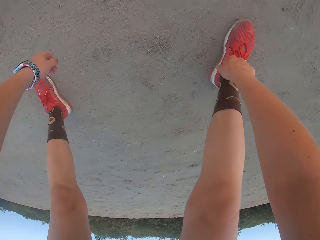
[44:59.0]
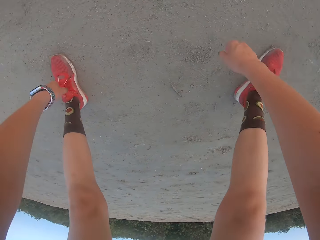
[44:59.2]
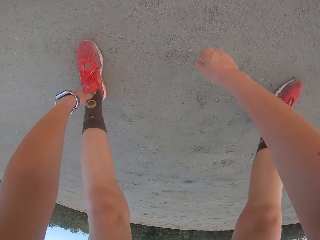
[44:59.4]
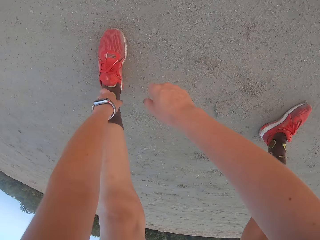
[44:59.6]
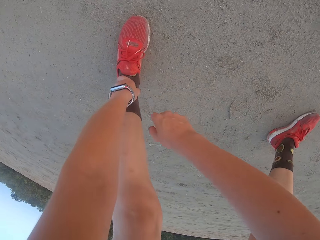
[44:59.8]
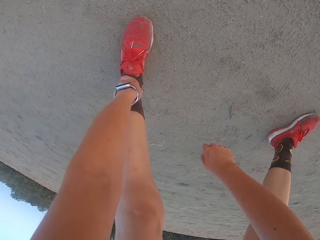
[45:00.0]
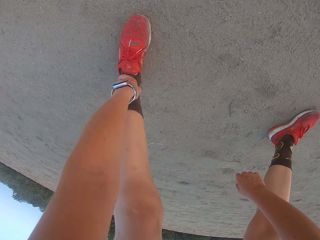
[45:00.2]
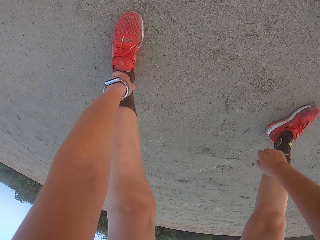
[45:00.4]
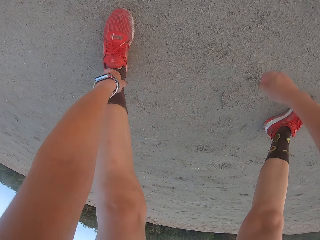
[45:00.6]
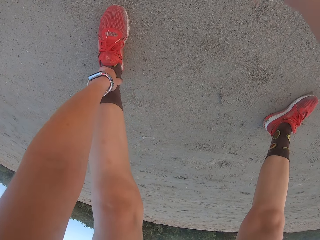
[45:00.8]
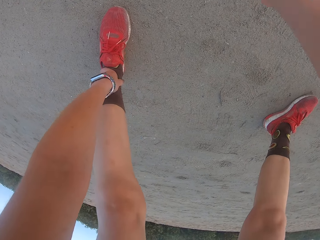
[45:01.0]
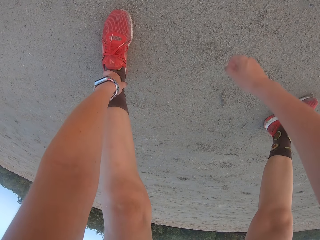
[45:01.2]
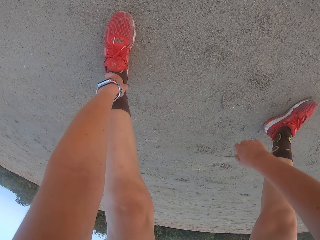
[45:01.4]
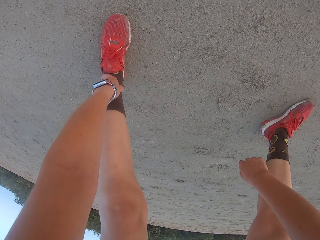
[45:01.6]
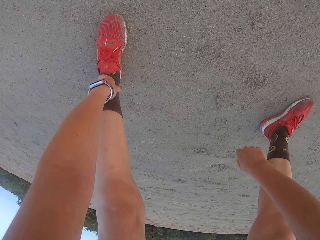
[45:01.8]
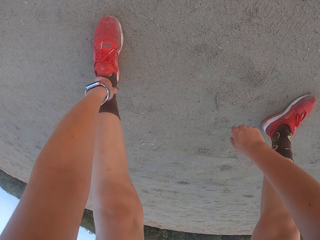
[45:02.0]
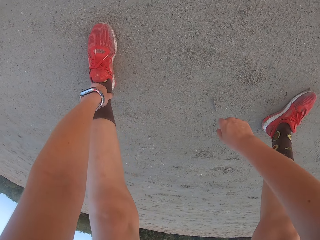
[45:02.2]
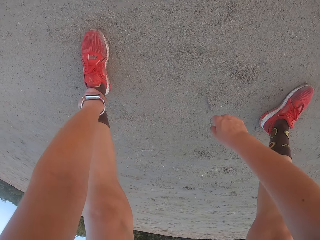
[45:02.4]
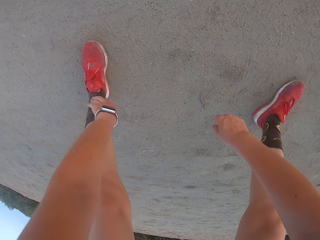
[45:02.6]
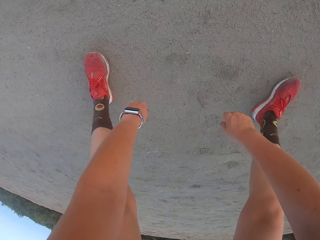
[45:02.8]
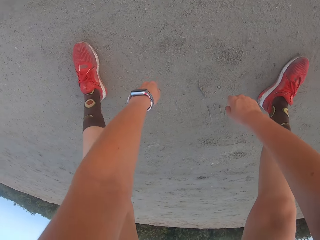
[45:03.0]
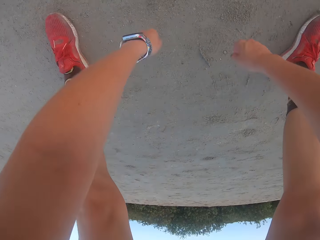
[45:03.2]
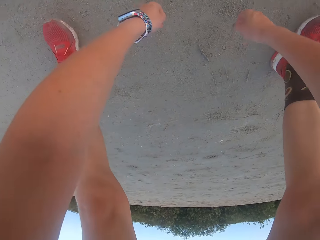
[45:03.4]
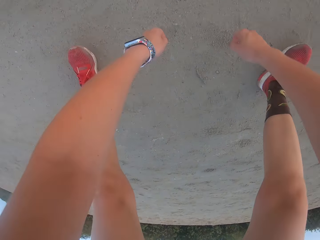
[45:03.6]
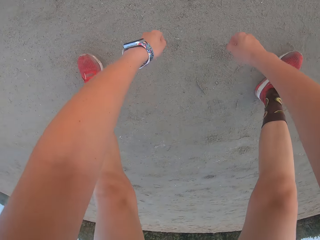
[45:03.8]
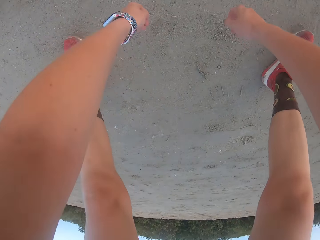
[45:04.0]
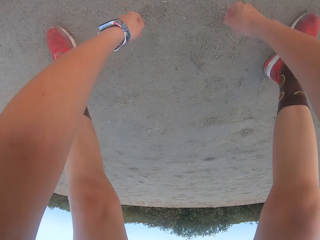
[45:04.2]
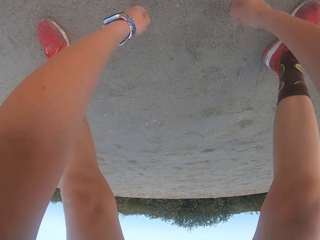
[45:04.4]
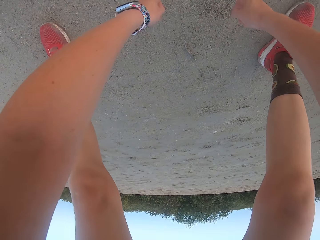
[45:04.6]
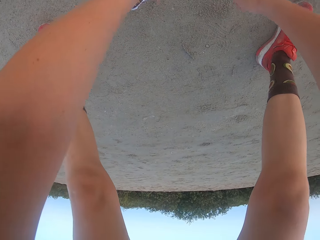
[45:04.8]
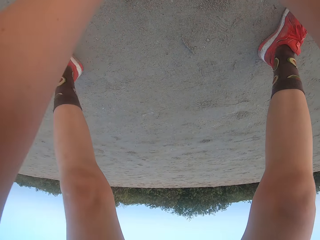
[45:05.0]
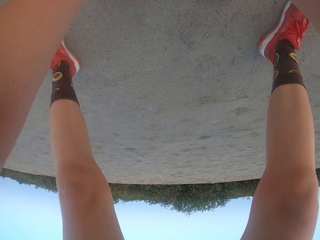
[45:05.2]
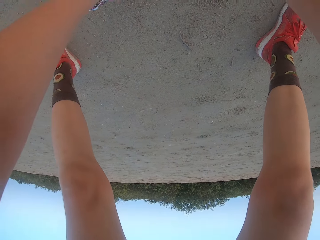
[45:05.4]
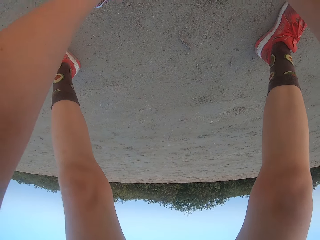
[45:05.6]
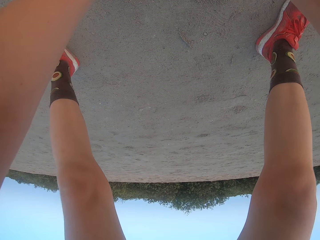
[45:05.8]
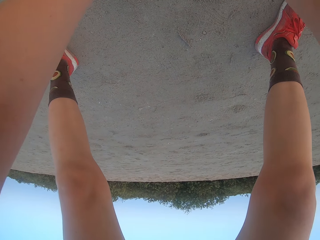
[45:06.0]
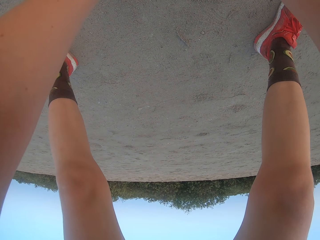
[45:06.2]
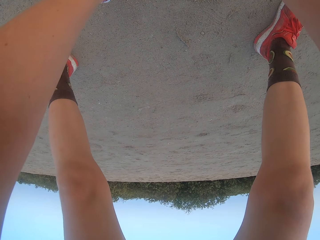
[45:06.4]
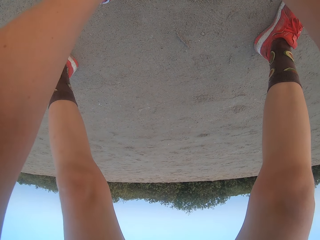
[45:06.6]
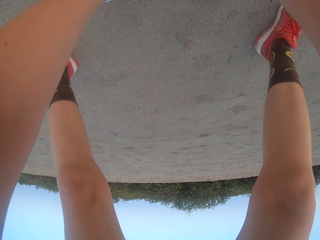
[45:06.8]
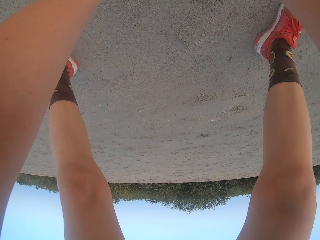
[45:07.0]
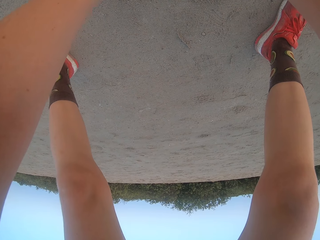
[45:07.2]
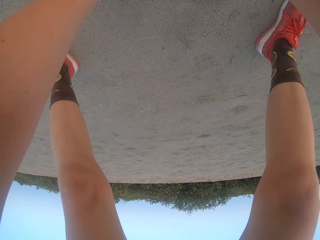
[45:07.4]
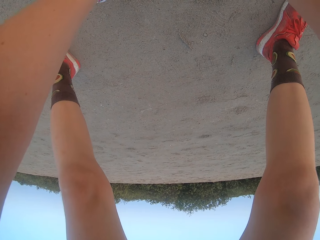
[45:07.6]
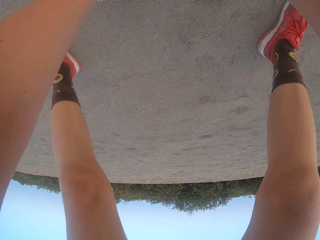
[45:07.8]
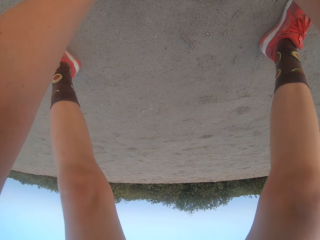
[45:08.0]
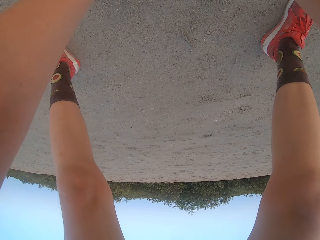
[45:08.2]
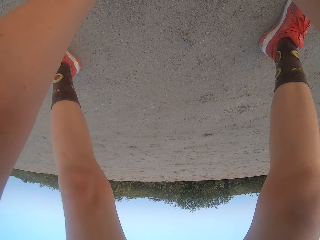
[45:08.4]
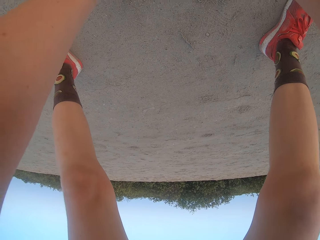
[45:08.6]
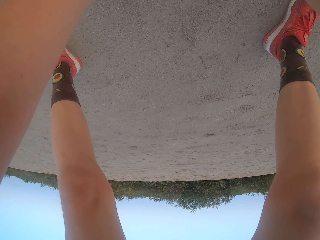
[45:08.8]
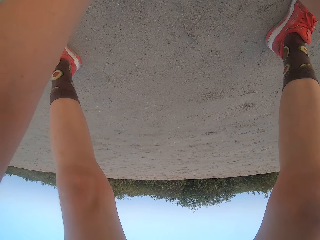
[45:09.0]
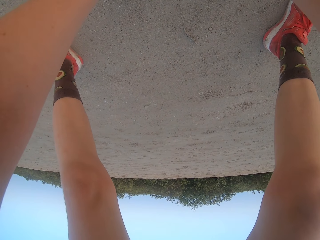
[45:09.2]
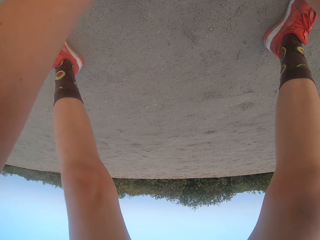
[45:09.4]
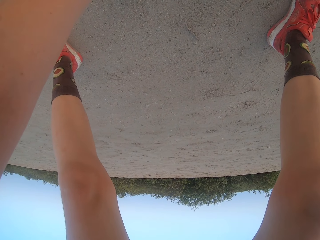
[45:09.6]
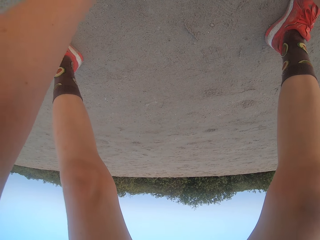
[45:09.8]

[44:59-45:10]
The camera wearer holds the leg, swings the right hand, swings the hands, and bends over.

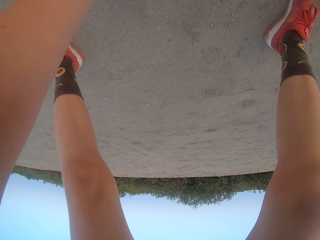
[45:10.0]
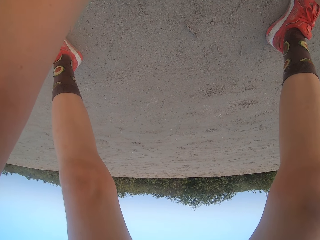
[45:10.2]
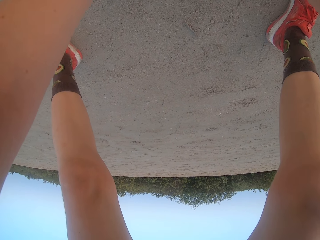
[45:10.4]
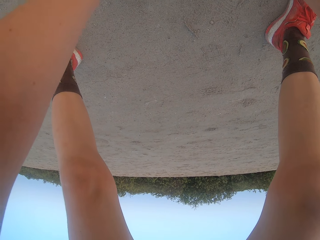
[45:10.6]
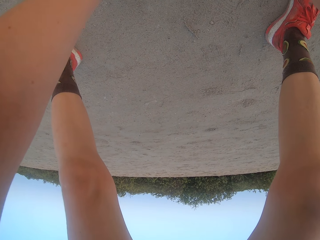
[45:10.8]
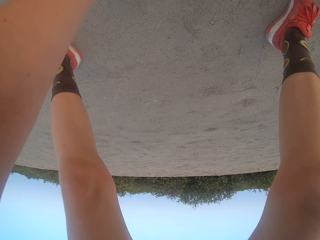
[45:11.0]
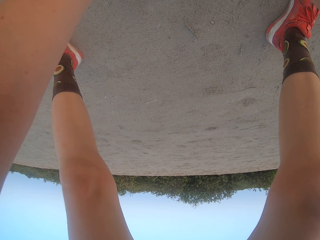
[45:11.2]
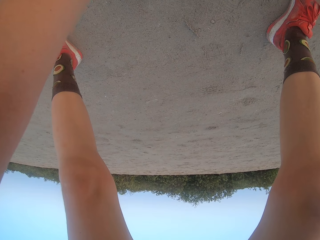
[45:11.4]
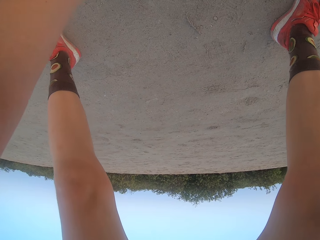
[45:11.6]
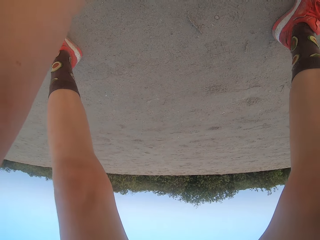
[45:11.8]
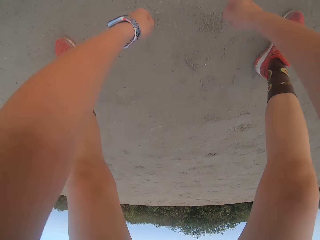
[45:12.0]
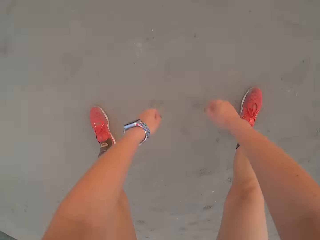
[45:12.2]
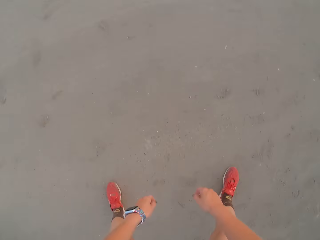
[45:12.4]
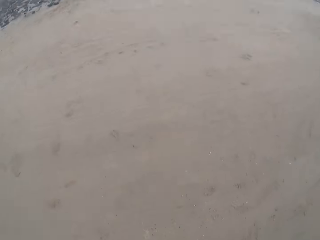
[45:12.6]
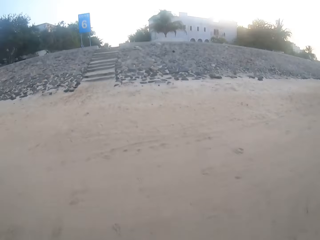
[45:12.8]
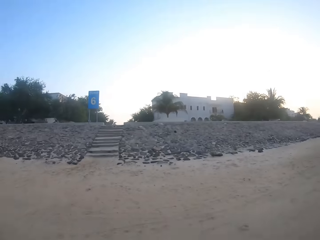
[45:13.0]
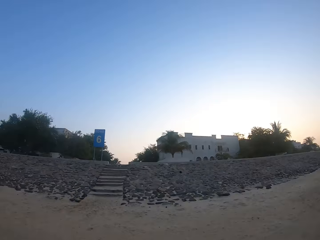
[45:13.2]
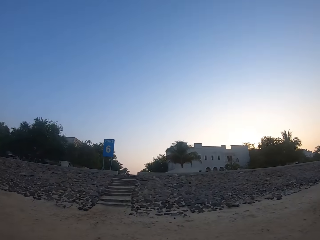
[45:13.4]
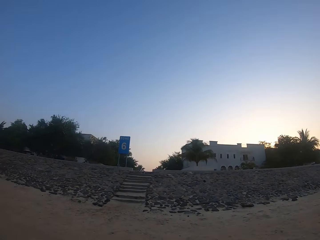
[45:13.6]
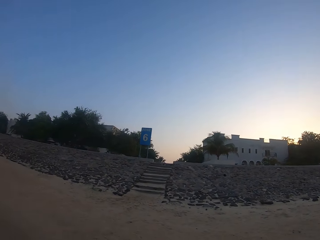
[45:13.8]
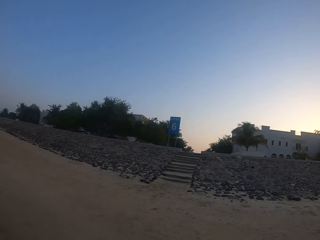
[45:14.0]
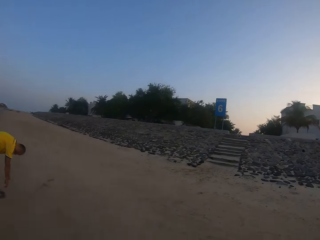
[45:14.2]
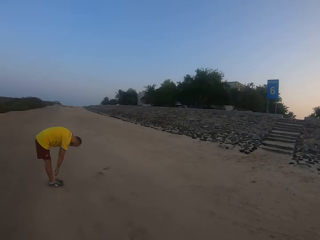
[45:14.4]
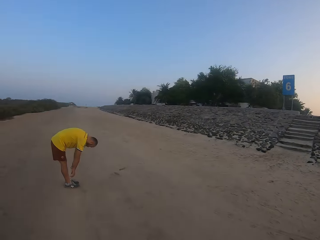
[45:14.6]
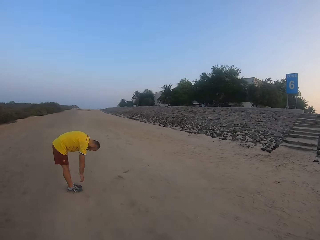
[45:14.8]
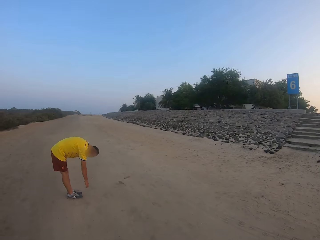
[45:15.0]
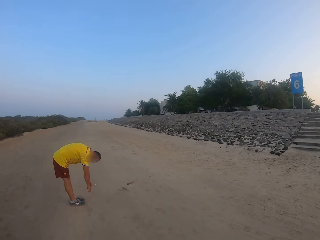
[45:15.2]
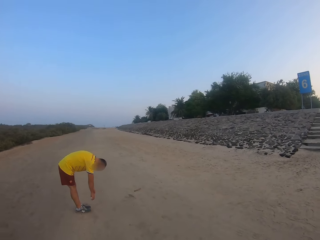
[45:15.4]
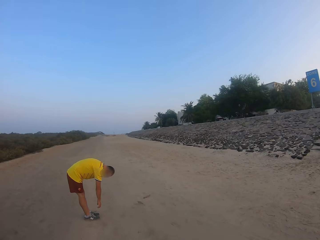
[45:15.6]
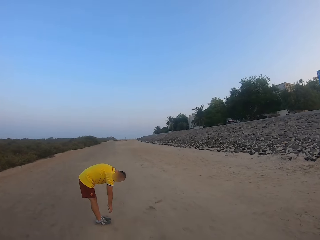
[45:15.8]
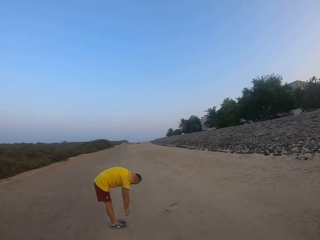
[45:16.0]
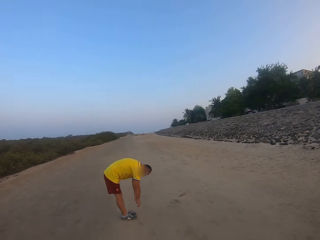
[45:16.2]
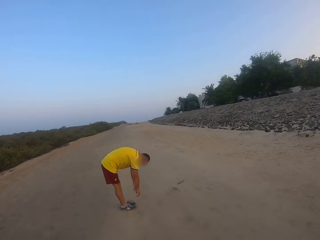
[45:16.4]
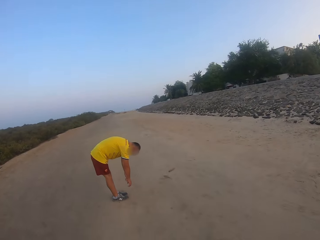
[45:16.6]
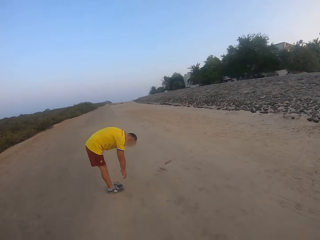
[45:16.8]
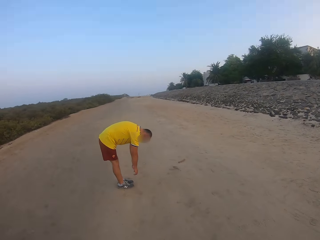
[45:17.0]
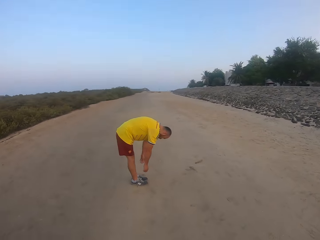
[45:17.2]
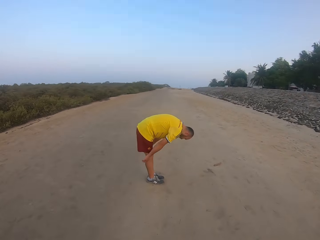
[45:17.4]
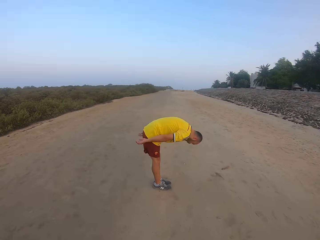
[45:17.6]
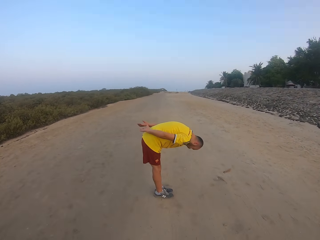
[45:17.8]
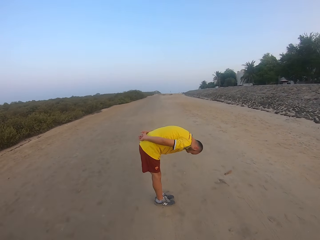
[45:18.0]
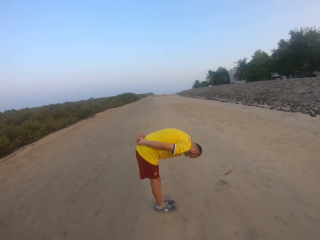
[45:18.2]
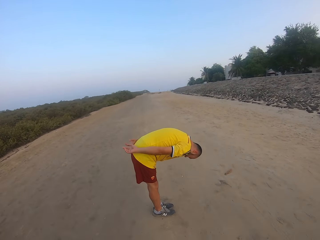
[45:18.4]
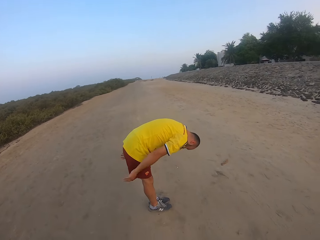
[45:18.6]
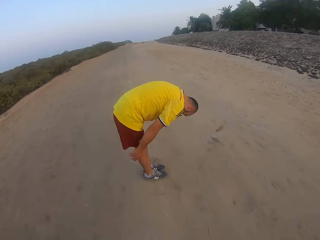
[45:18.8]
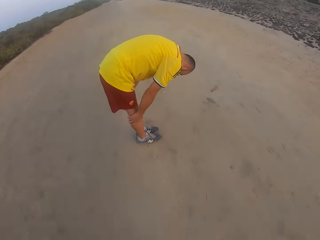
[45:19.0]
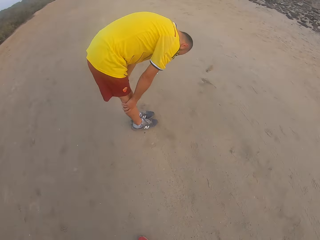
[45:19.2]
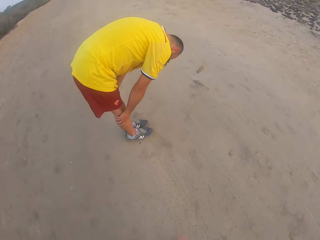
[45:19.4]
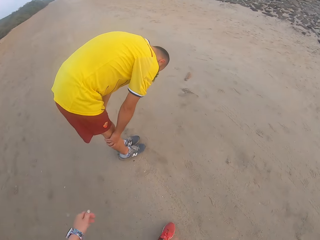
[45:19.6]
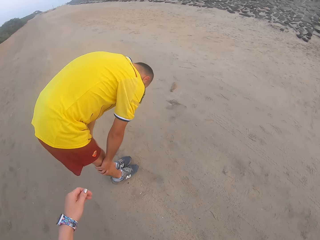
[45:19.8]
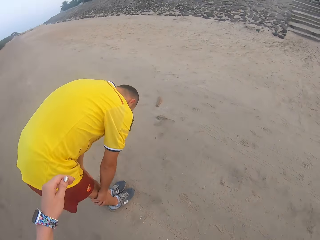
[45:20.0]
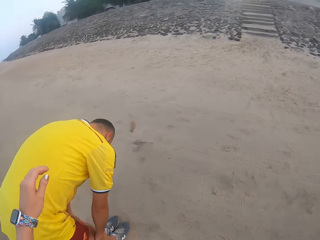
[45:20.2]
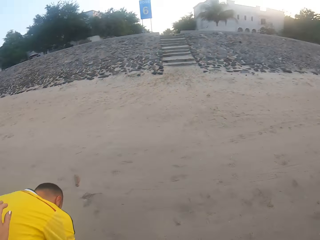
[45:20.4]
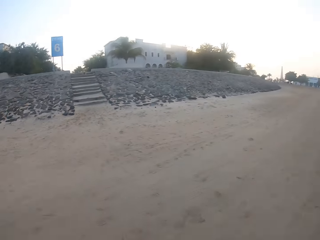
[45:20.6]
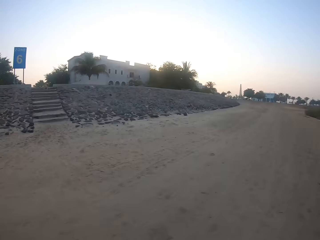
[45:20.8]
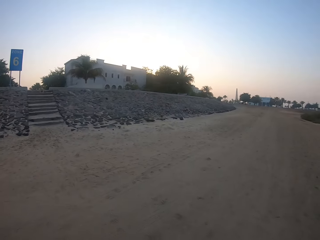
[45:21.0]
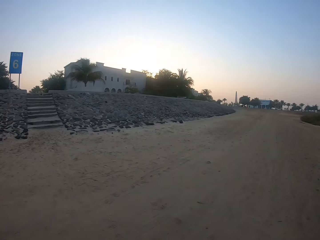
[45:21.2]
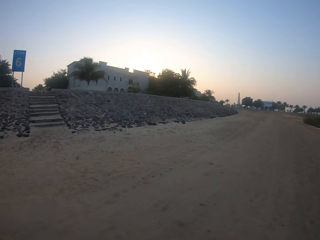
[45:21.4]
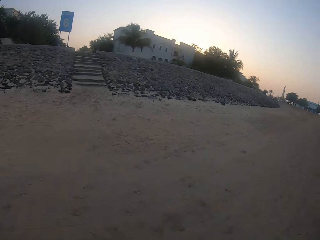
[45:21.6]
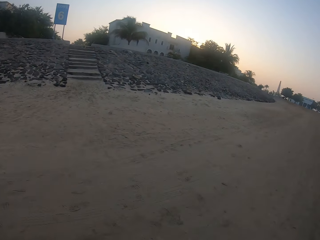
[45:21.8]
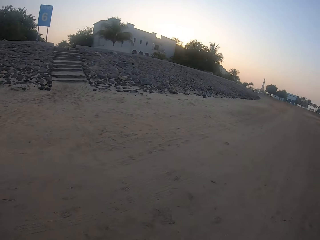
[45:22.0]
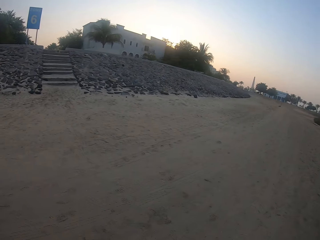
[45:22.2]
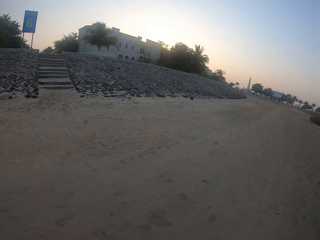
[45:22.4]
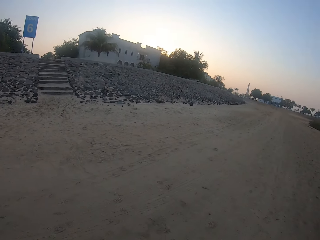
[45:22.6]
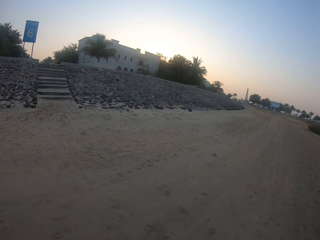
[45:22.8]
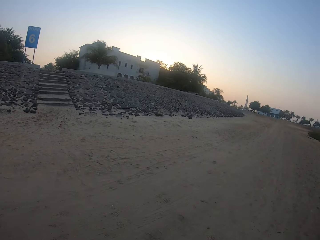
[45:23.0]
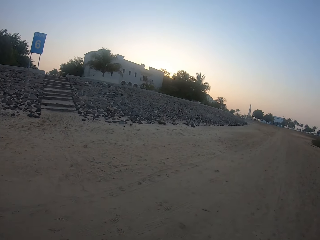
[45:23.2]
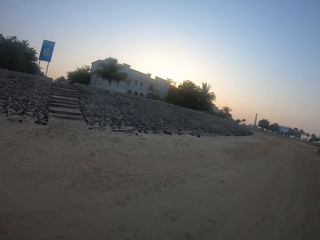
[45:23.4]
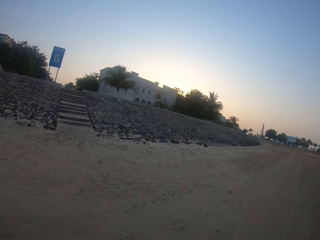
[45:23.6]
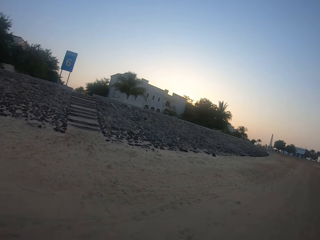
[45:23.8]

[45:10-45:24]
The camera wearer stands up and turns around. A man bends down and swings hands. Another person exercises. The camera wearer touches the man with his left hand. He looks around.
